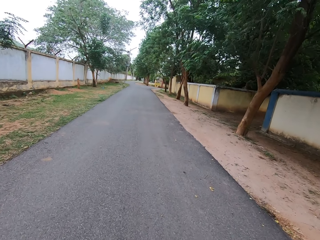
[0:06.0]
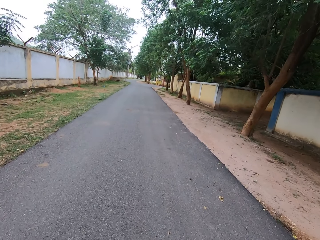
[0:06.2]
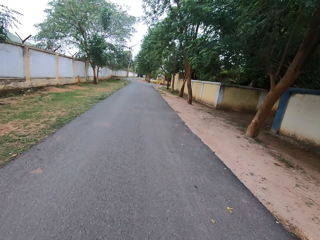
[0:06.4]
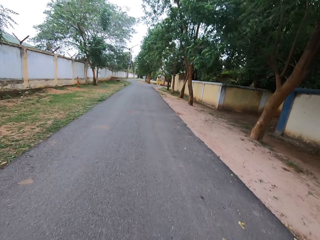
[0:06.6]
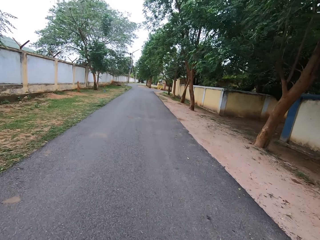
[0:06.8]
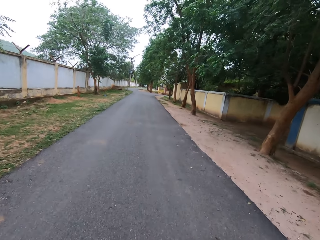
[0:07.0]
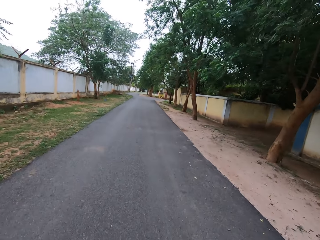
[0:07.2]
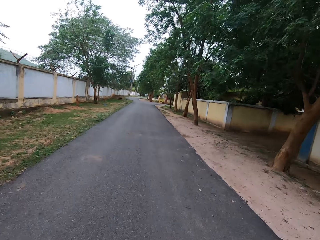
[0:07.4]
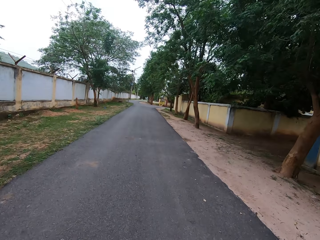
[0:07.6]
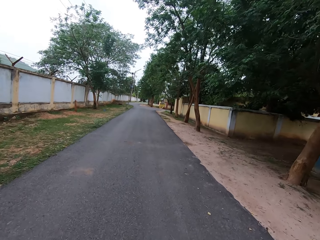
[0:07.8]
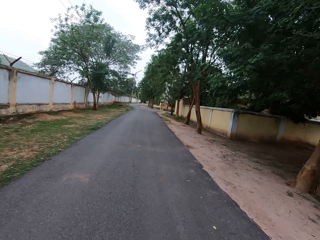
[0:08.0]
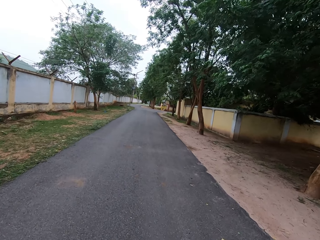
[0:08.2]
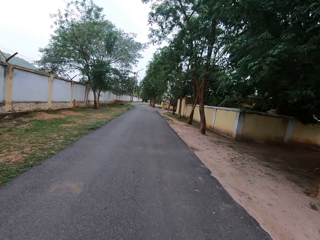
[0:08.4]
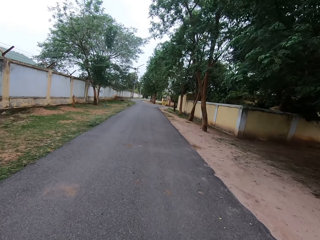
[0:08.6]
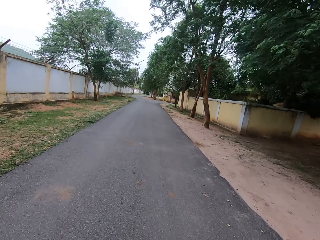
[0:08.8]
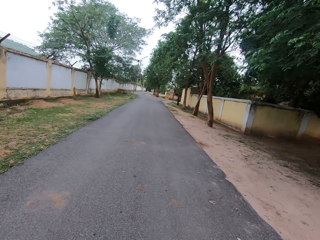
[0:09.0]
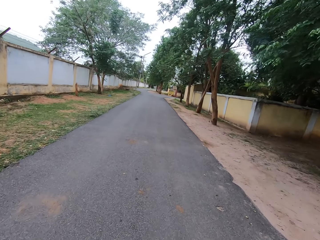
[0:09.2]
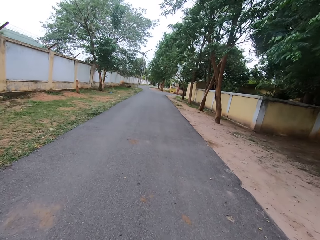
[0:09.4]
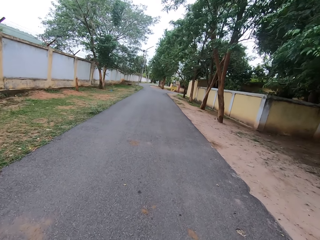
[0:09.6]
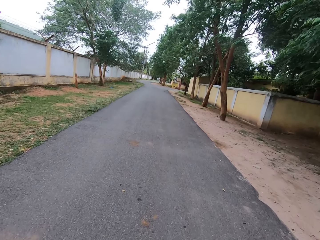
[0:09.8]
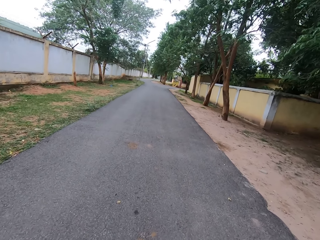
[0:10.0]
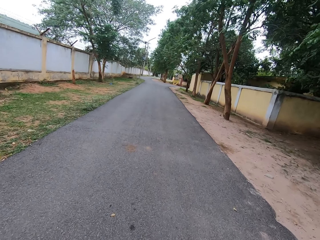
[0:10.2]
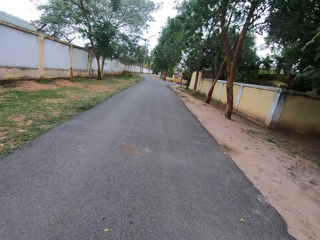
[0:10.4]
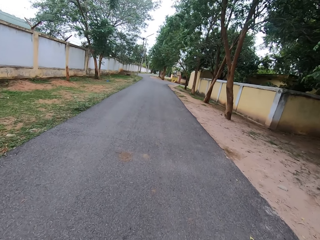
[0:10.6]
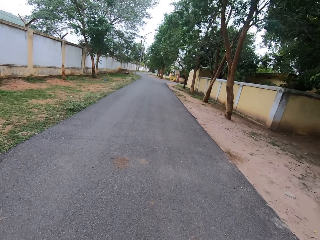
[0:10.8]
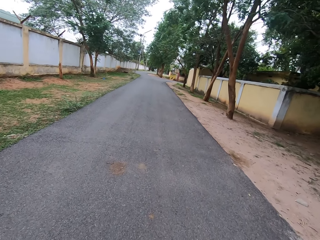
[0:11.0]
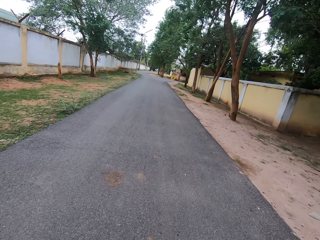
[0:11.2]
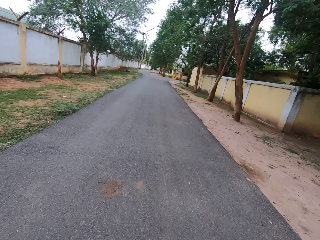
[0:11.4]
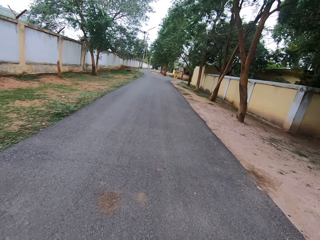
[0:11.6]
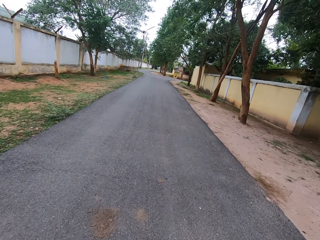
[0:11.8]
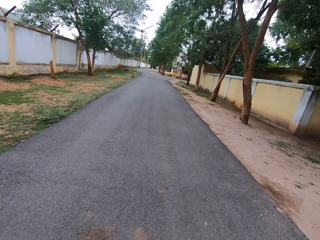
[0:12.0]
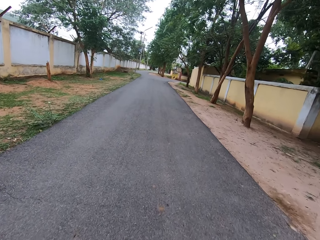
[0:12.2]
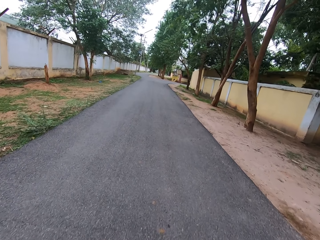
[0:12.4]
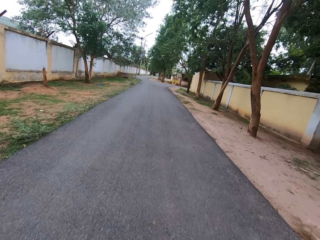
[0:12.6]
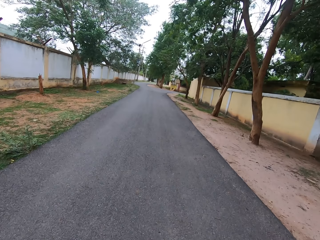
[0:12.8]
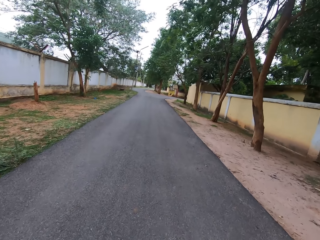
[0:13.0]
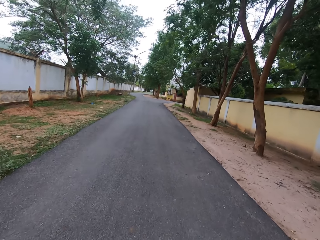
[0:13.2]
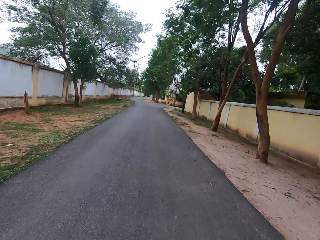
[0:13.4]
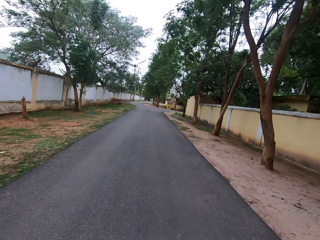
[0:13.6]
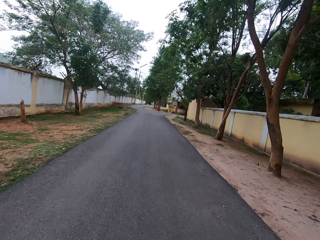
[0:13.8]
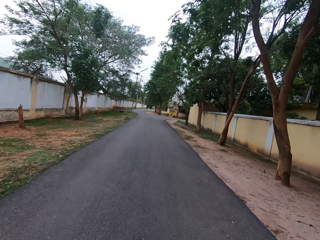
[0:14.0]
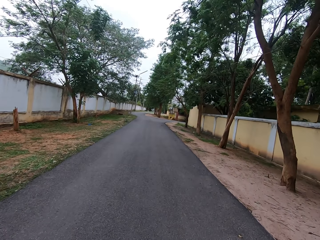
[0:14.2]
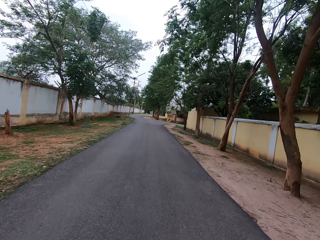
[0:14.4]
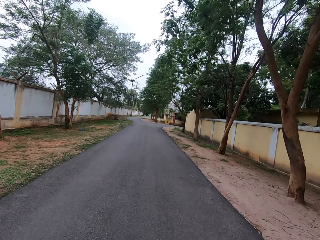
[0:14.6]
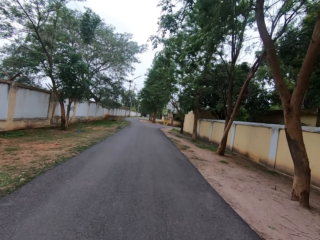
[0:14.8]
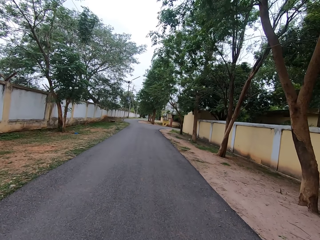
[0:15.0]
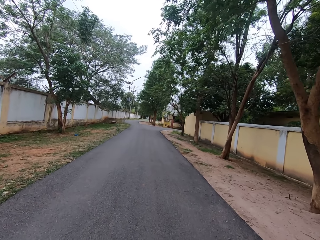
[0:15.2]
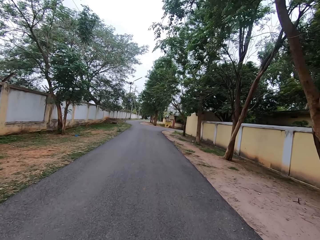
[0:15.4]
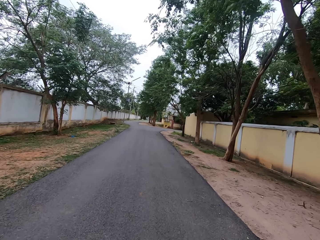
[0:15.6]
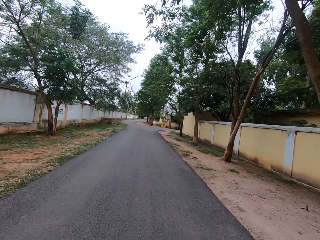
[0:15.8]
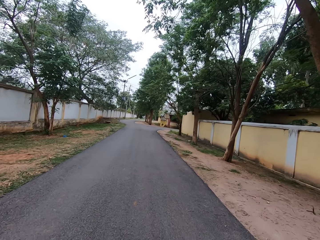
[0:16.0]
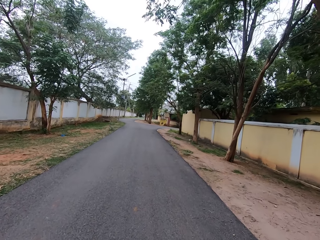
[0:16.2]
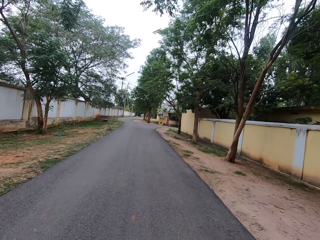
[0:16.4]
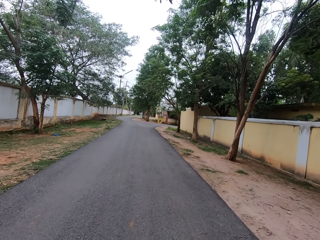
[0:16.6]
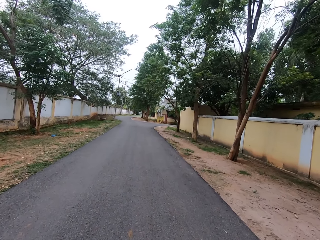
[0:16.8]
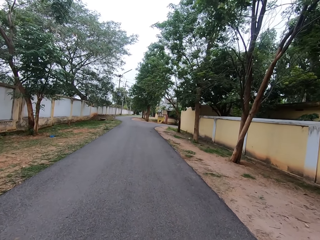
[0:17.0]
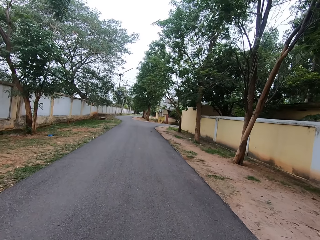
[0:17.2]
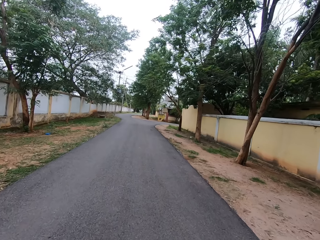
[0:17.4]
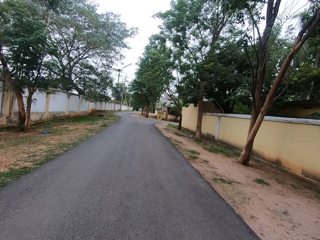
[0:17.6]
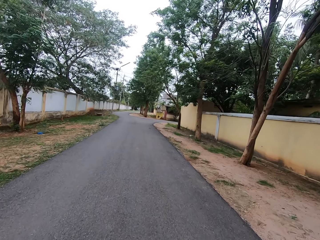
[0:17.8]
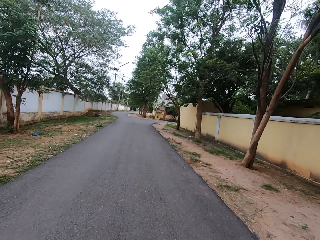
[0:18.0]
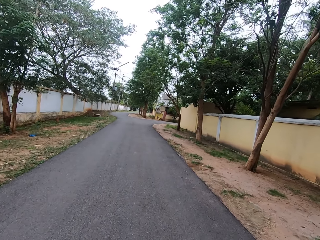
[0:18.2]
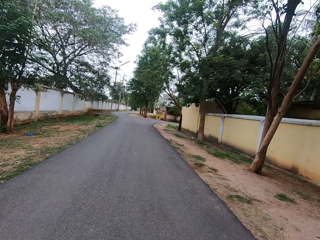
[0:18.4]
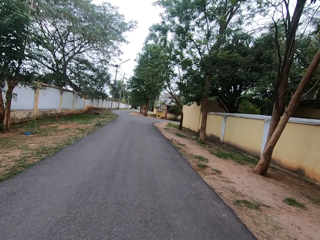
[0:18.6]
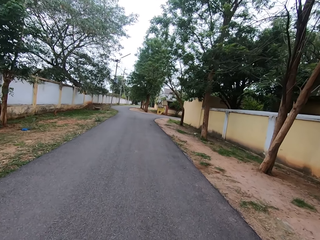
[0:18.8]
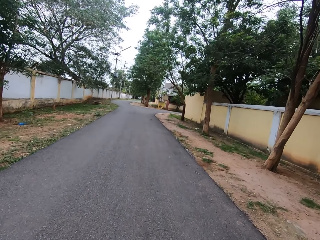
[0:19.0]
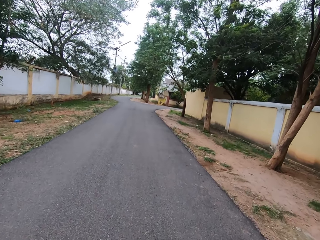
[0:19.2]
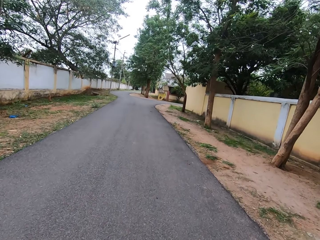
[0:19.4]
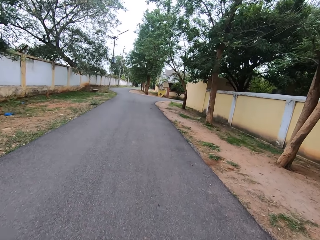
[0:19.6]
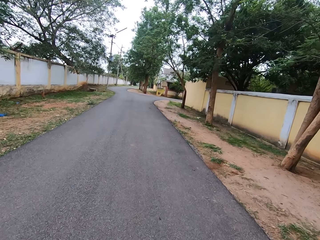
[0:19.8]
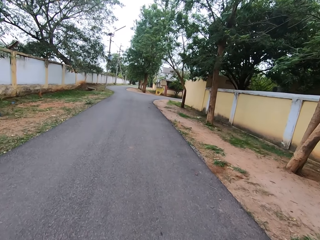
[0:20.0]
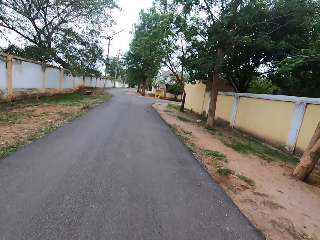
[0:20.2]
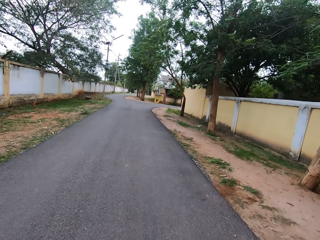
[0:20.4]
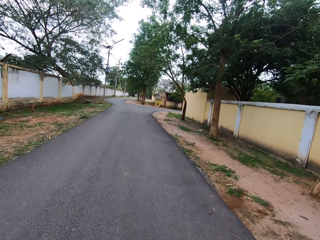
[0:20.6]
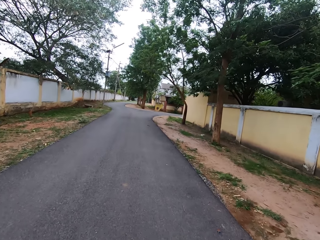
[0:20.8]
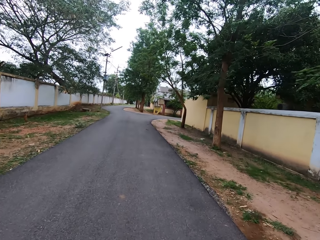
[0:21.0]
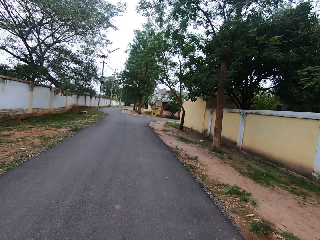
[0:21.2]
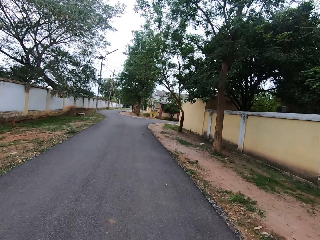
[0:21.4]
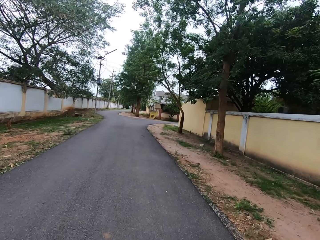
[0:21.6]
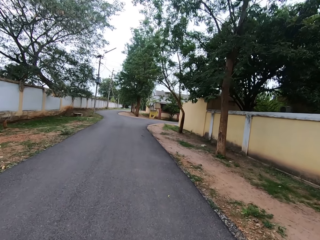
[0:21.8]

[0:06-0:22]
The camera wearer walks on the road. A lady interacts with the camera wearer. The lady walks on the road. The camera wearer walks on the road.

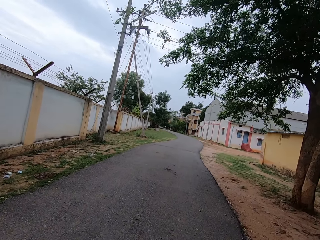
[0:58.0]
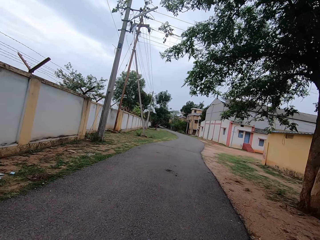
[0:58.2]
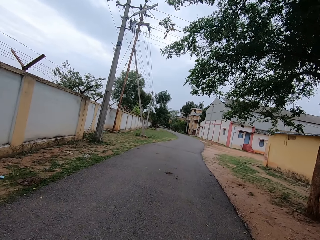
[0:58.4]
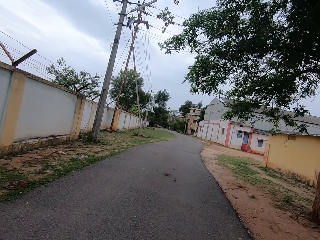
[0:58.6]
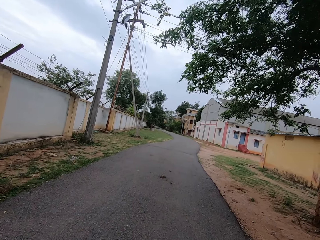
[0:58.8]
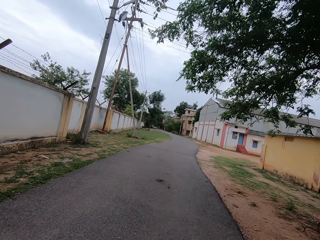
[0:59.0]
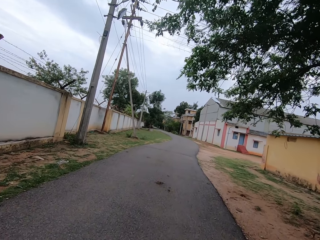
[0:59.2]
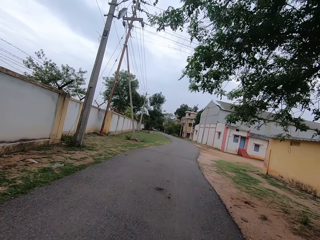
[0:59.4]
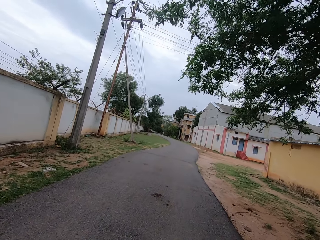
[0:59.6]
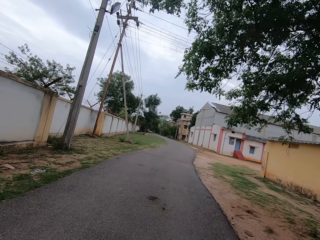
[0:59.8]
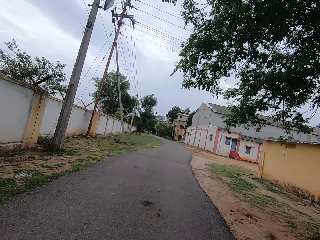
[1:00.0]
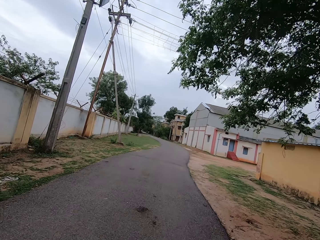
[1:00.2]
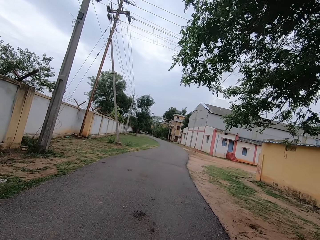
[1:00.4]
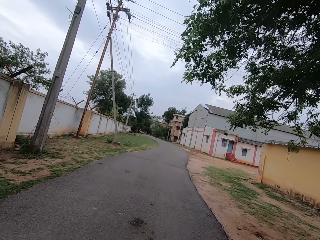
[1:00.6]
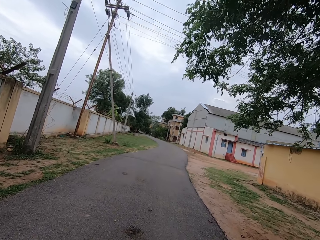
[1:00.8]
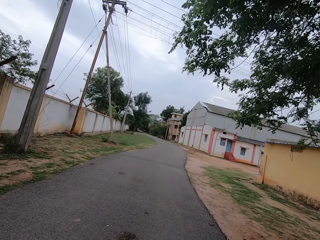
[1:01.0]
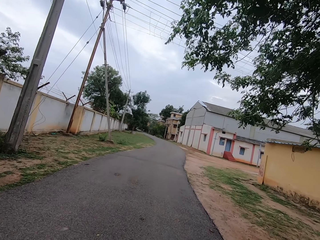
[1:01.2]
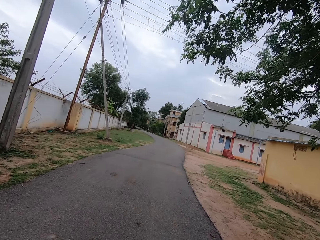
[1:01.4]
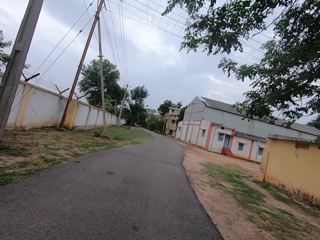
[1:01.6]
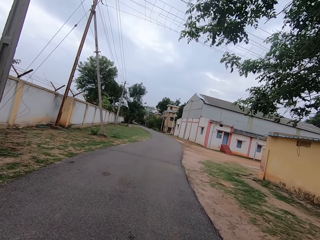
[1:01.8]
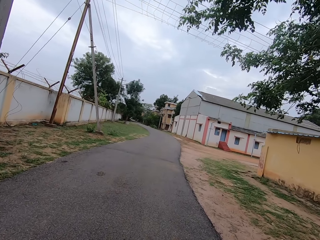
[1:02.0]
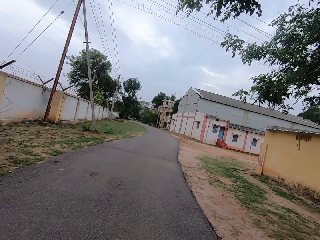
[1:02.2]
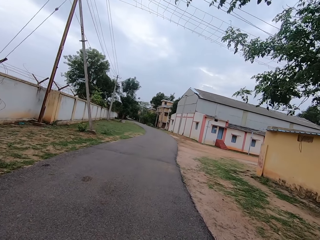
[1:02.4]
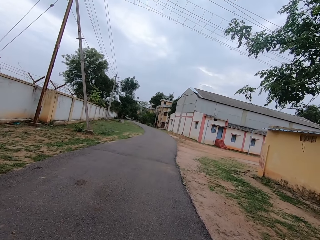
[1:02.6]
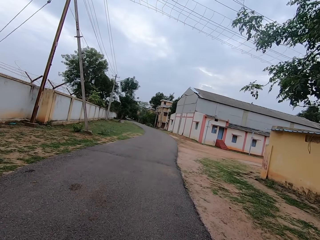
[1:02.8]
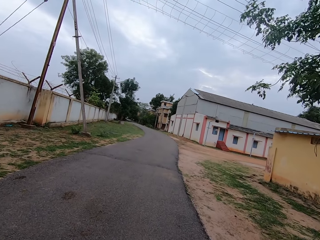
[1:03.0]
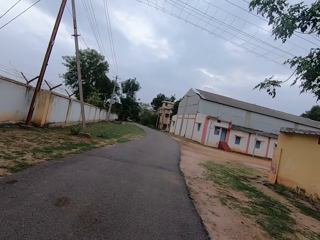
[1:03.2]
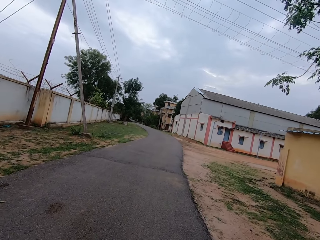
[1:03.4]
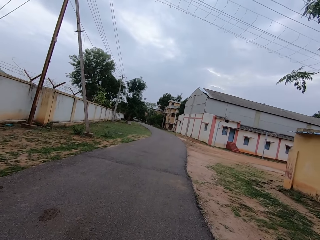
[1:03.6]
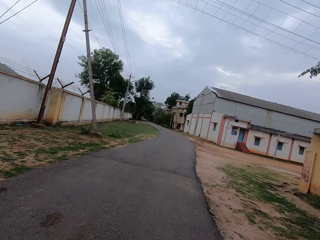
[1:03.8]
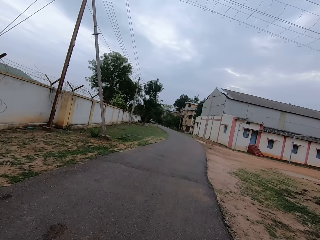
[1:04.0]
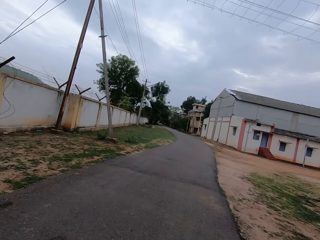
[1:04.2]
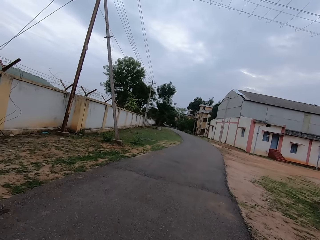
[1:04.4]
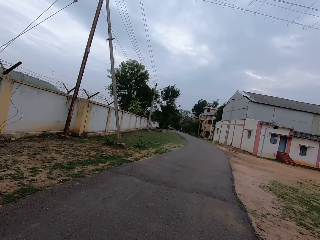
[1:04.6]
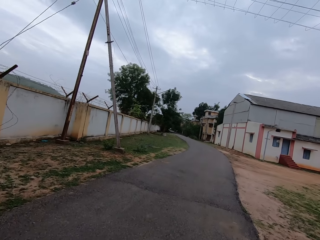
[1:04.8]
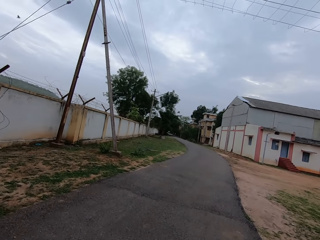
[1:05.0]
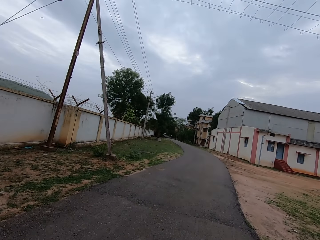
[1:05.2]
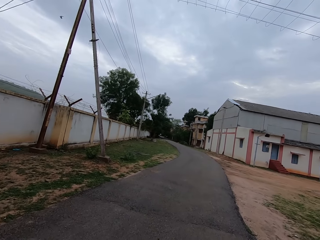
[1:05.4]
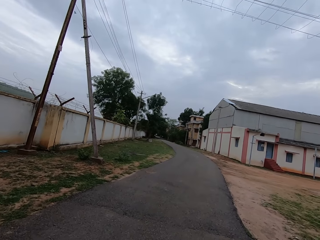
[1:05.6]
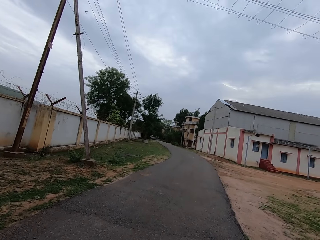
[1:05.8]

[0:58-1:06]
The camera wearer interacts with a lady. They walk on the road.
